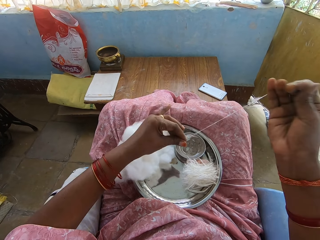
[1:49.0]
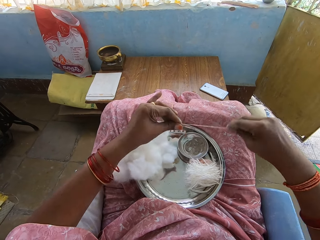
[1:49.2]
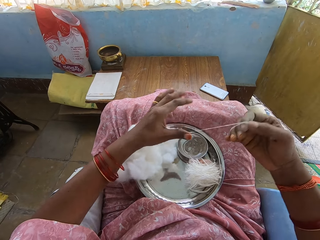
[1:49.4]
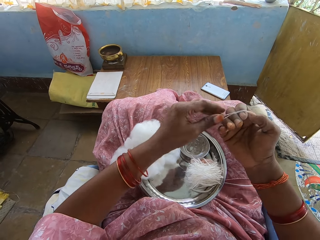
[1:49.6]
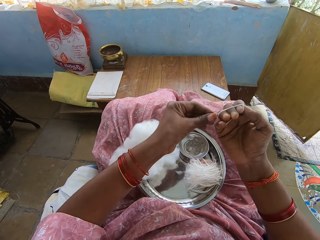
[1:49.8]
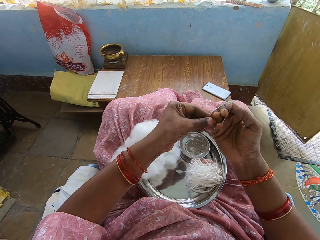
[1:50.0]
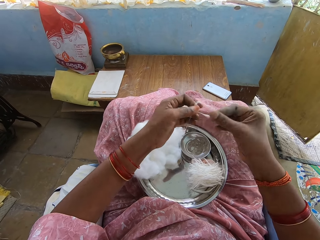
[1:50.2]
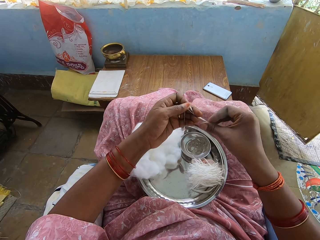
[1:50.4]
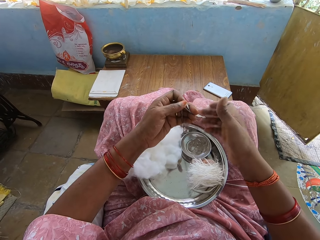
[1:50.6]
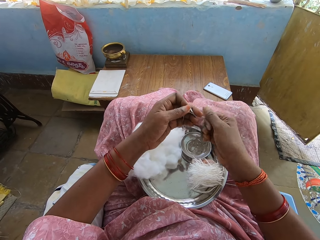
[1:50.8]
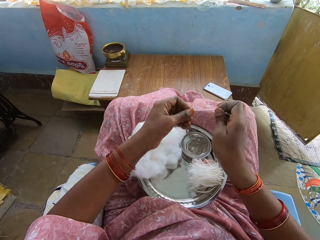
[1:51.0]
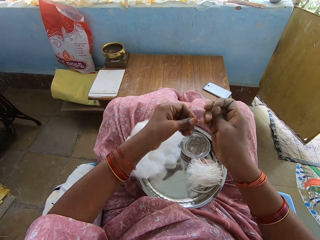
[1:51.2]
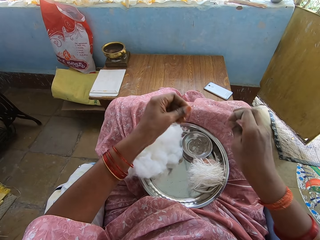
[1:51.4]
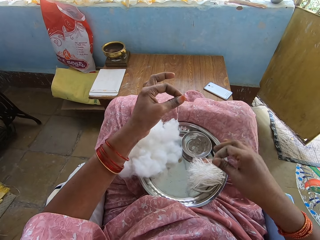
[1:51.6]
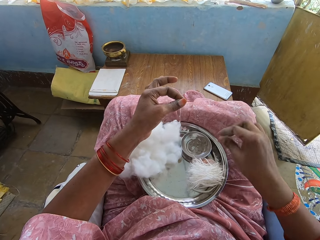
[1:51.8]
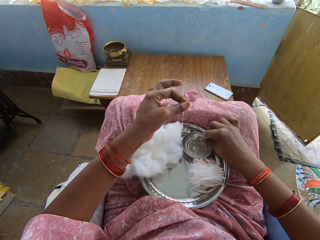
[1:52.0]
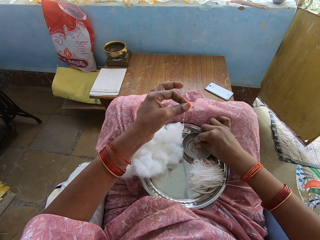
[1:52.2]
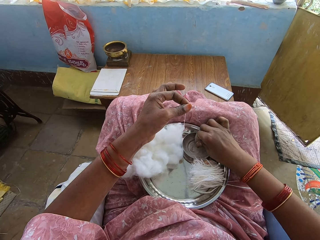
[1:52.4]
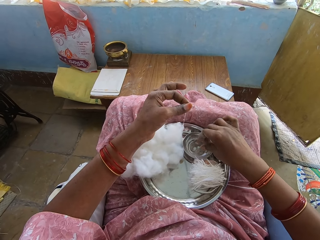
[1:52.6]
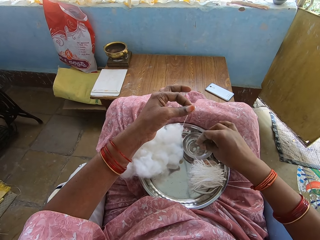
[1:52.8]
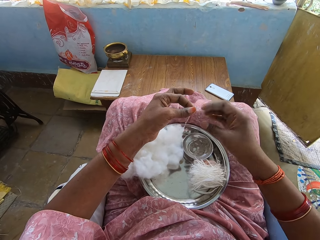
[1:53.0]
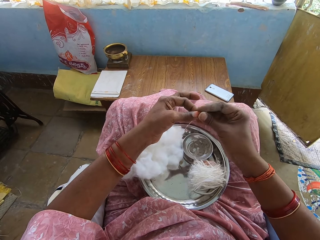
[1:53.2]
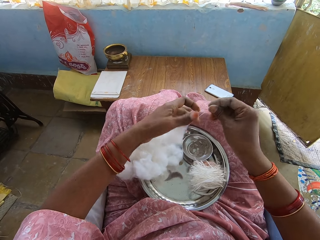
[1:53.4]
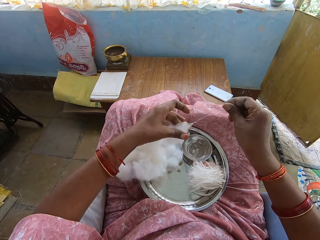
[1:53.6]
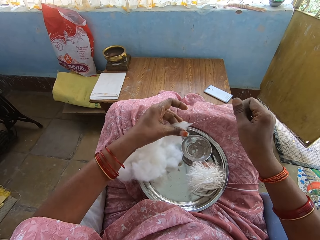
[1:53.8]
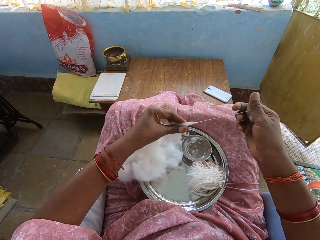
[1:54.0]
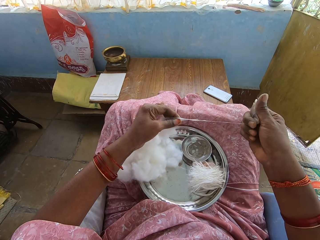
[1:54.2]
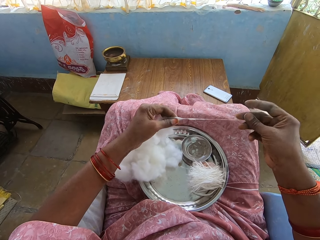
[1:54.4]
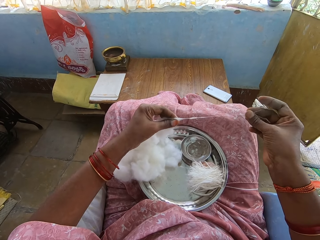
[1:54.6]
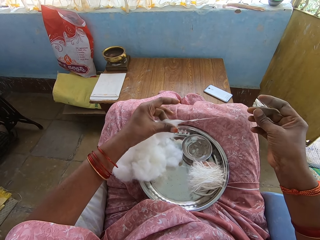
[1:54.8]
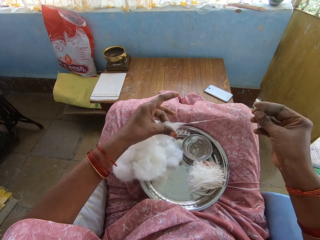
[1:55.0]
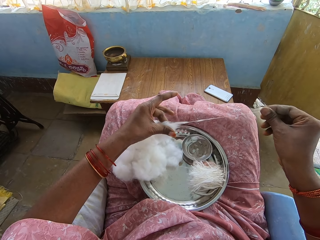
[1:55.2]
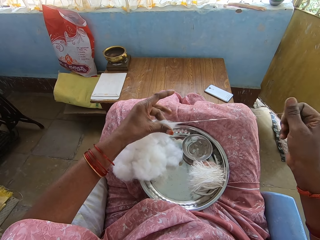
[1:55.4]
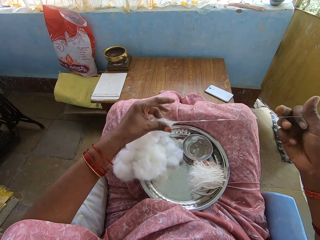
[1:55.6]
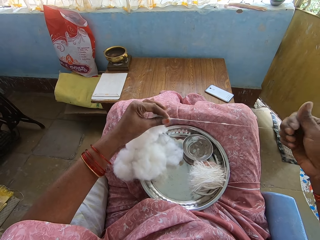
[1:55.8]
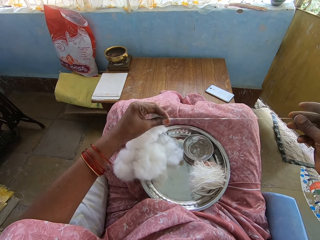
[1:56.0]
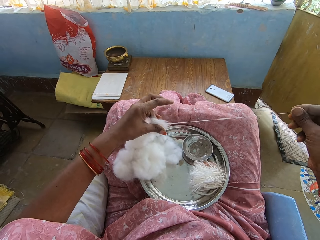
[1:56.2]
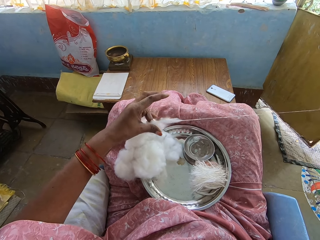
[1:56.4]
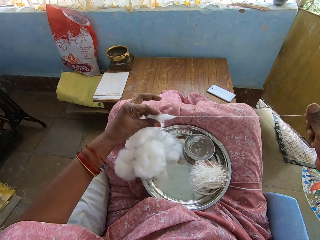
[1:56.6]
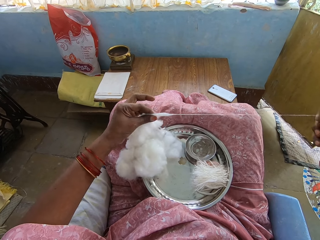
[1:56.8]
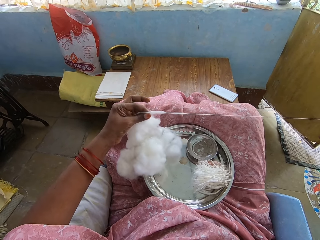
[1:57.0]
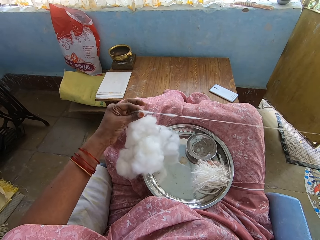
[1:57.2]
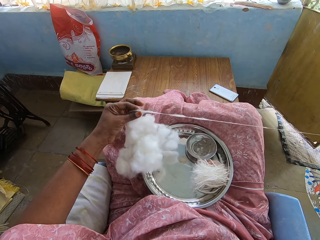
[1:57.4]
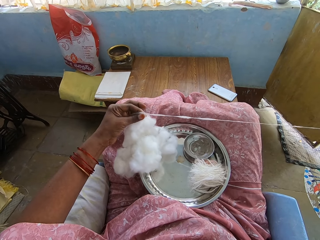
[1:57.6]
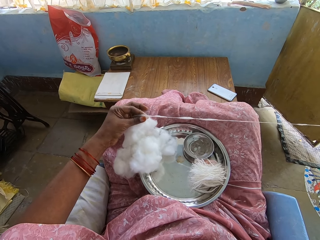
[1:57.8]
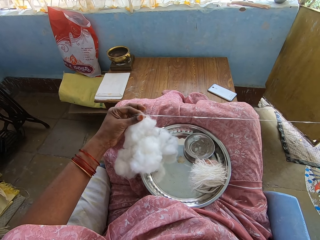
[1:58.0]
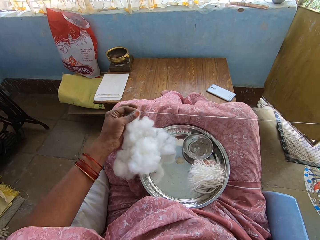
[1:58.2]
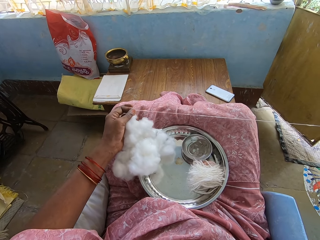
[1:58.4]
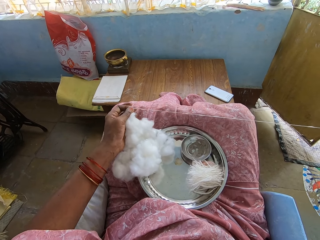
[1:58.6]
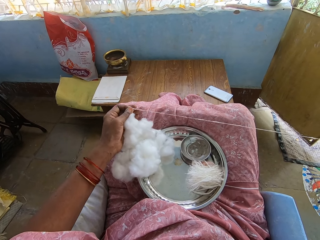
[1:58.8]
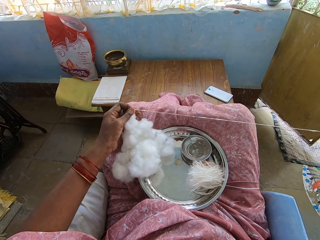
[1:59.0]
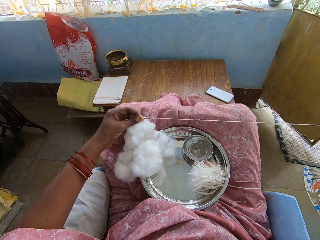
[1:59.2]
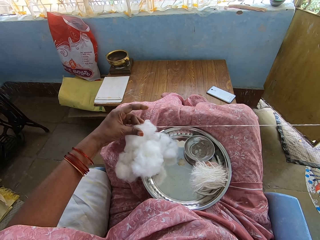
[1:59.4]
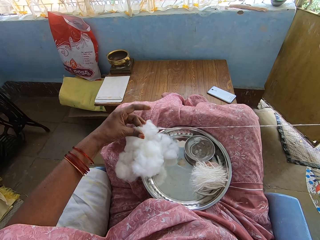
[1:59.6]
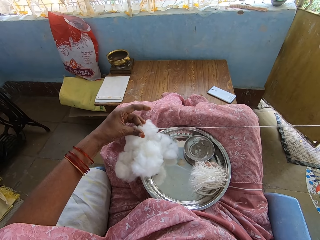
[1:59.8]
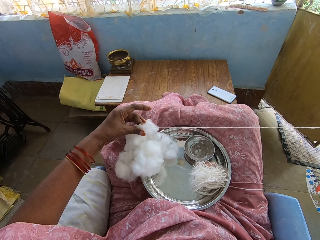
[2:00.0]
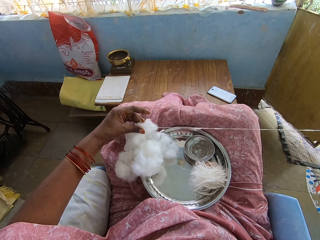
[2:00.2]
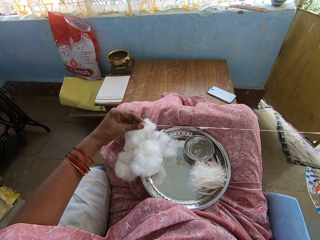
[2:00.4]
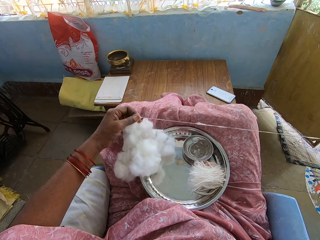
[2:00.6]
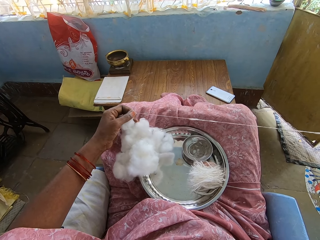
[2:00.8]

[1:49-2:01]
The camera wearer folds the thread or cotton wool, twists the thread, cuts the thread, and puts the thread on the tray. They pick up ash. They dip the finger into the water in the bowl. They pull out the thread.

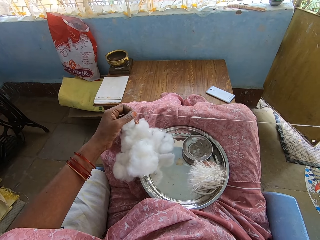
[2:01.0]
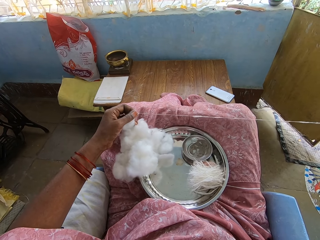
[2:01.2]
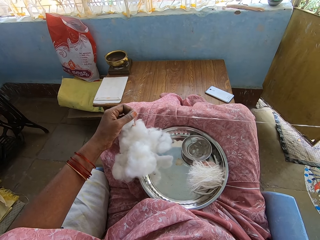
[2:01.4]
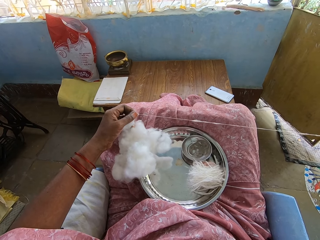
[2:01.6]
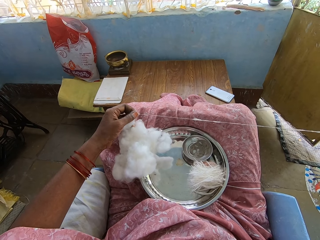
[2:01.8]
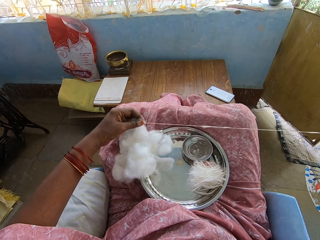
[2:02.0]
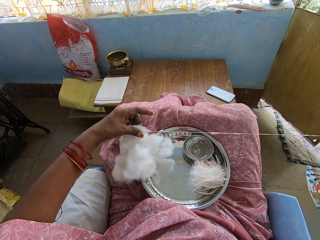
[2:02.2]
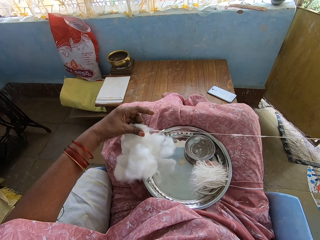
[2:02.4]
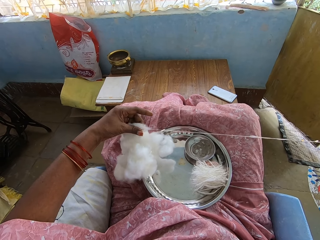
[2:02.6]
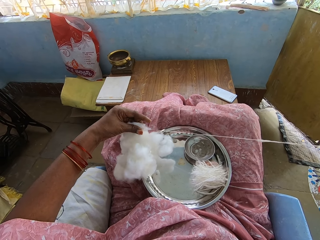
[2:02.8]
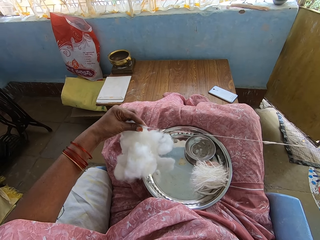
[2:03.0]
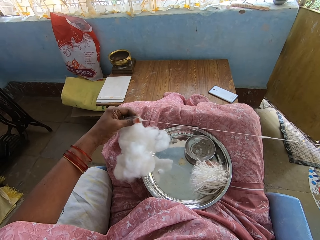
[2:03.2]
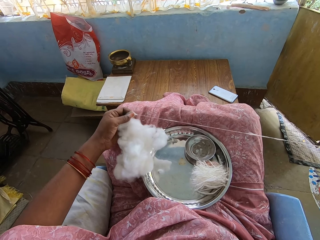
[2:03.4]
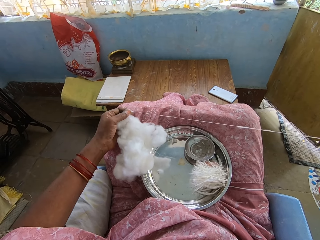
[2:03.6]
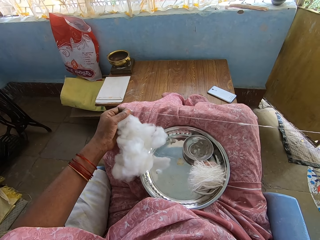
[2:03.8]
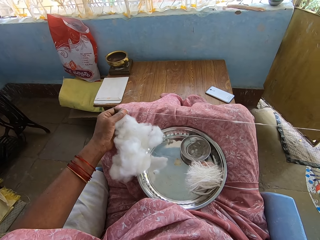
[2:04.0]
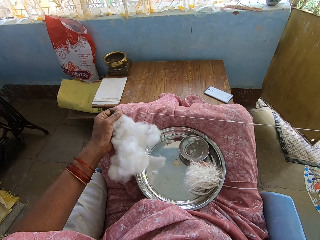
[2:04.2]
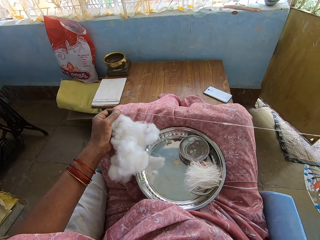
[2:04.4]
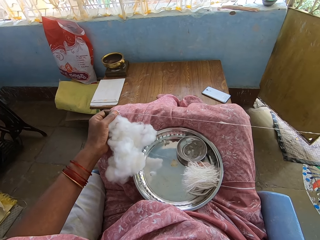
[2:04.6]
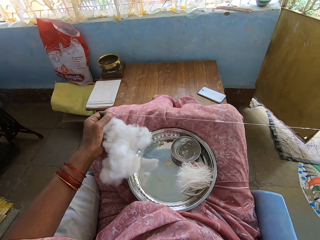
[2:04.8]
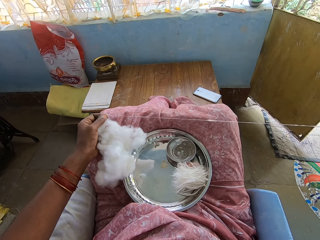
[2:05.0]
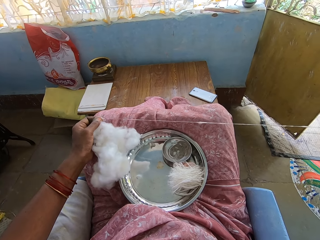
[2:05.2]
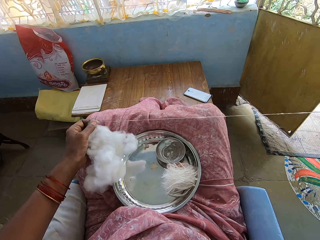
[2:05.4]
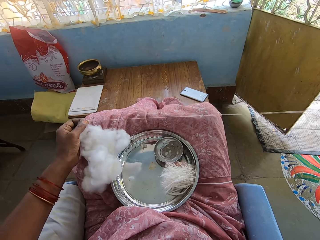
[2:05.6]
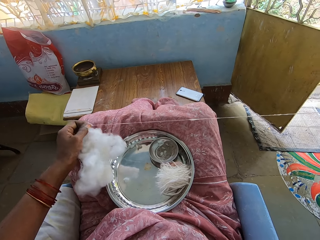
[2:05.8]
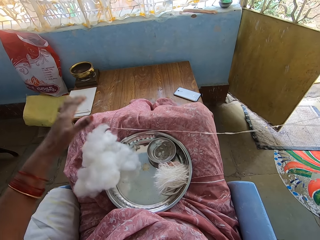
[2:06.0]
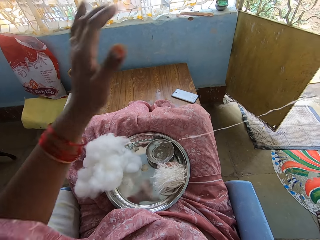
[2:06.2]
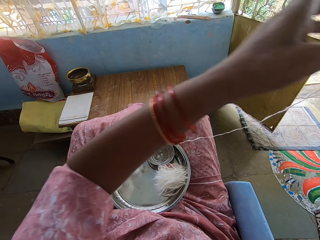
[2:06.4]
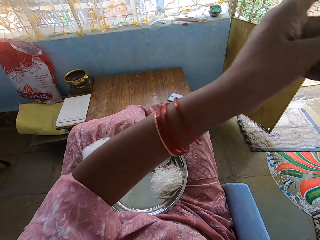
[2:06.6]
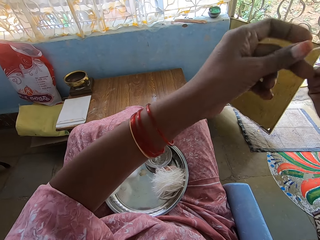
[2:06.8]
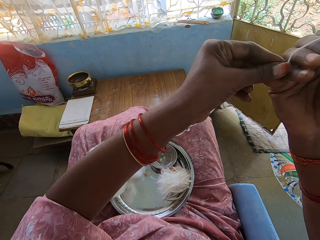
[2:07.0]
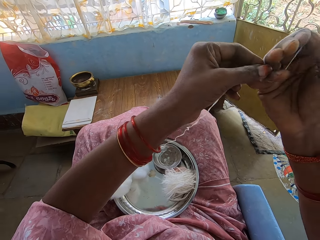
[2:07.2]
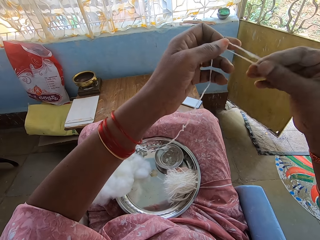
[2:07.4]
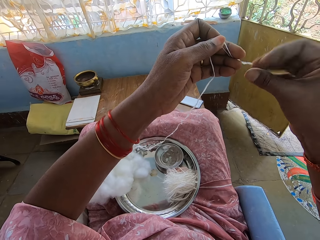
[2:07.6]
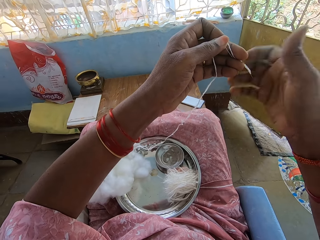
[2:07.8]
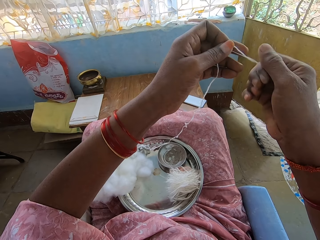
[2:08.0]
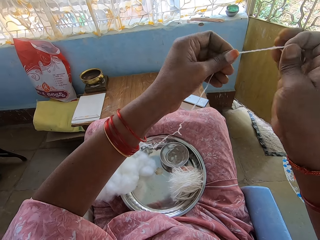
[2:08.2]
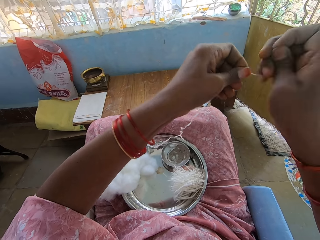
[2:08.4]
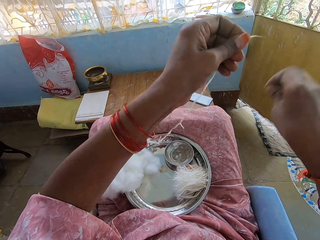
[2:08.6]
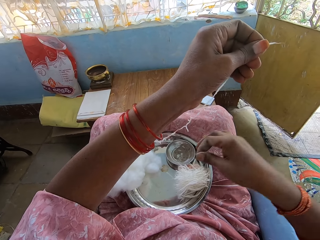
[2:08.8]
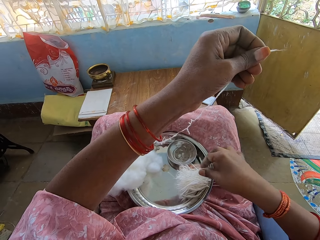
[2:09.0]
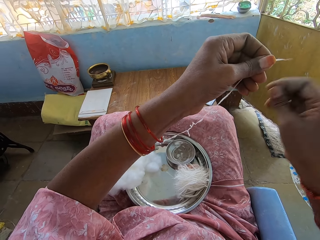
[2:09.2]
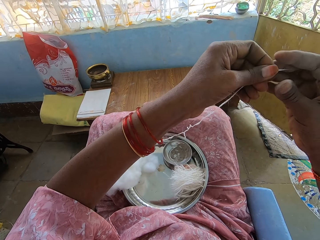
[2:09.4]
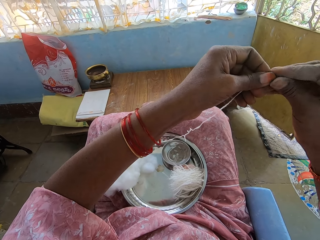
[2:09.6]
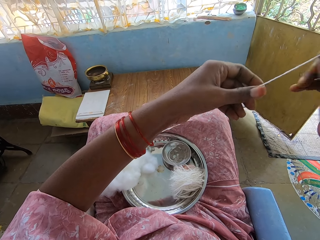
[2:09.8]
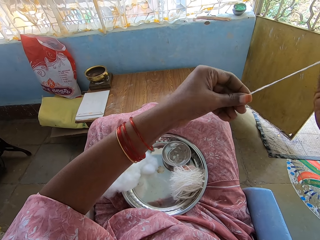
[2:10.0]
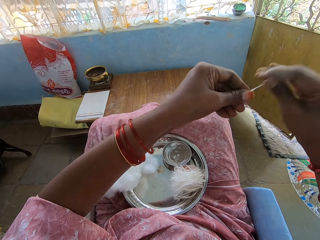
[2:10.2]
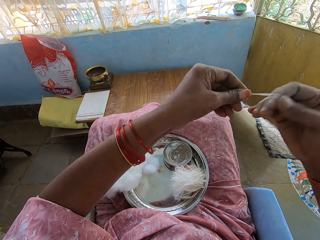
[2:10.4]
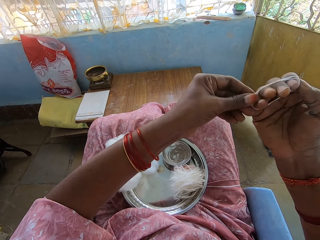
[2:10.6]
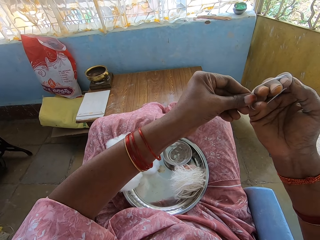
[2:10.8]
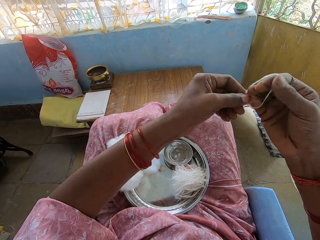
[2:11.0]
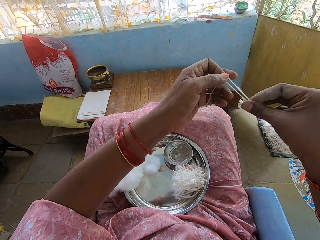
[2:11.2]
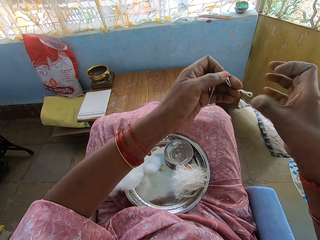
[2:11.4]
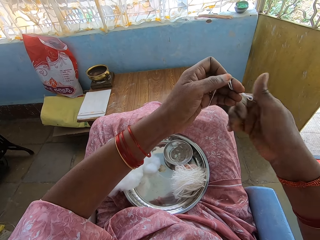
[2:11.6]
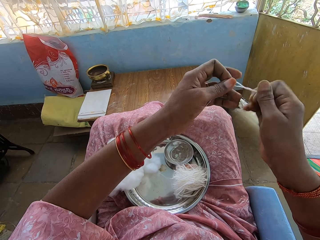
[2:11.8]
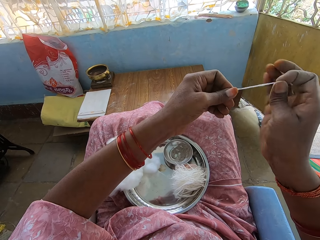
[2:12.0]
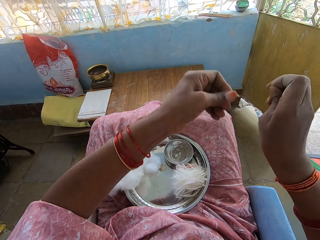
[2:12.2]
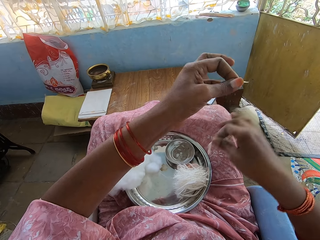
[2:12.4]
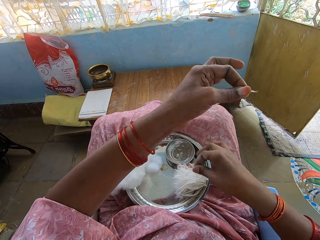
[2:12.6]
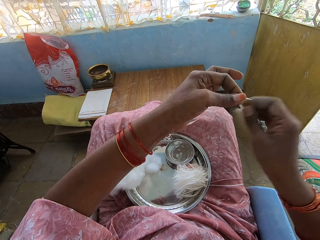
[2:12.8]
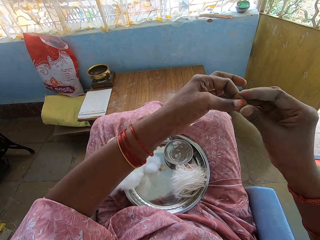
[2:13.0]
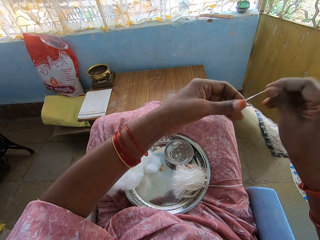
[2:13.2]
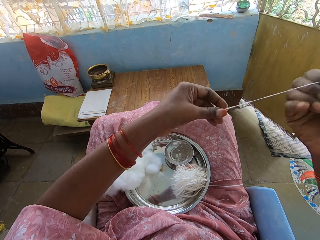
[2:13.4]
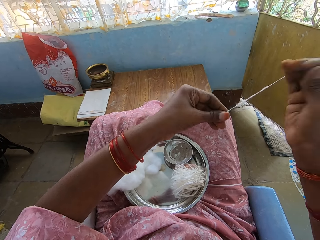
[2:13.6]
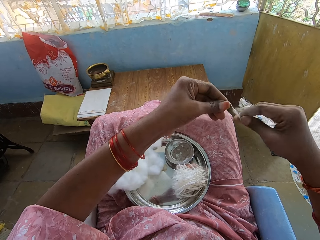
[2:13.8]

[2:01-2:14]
The camera wearer folds the thread or cotton wool, twists the thread, cuts the thread, puts the thread on a tray, and pulls out the thread. They fold the thread, twist the thread, cut the thread, and put the thread on the tray.
